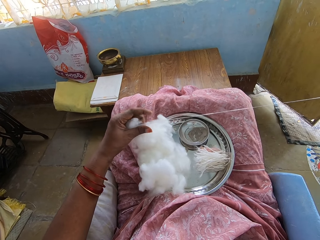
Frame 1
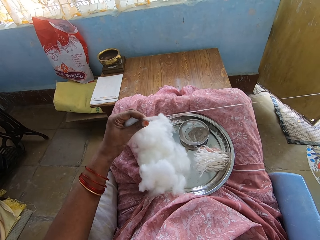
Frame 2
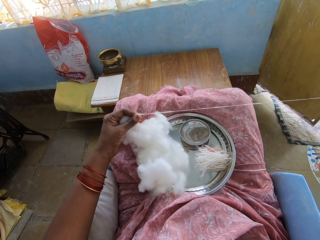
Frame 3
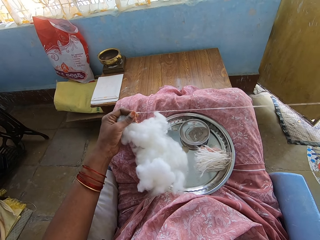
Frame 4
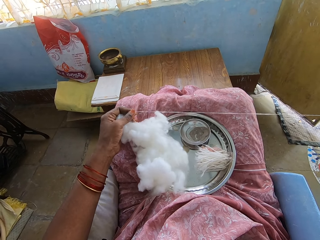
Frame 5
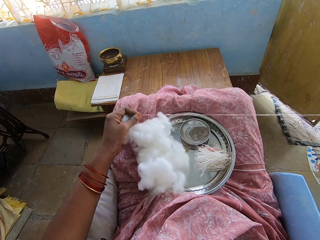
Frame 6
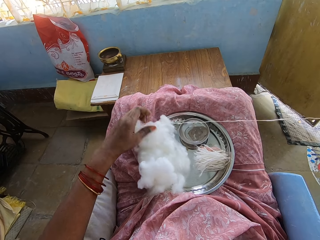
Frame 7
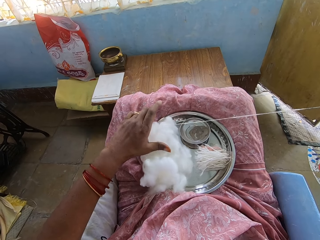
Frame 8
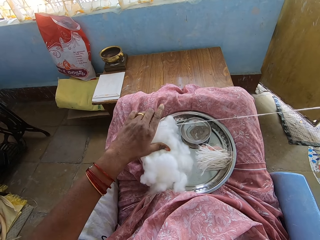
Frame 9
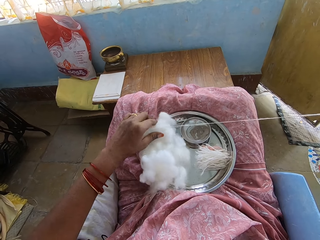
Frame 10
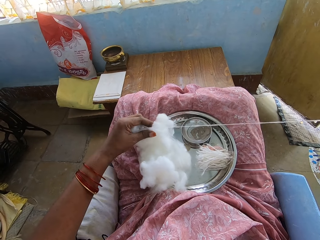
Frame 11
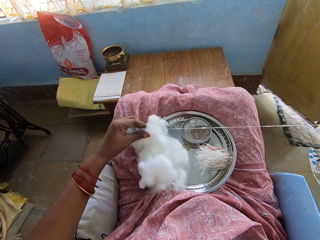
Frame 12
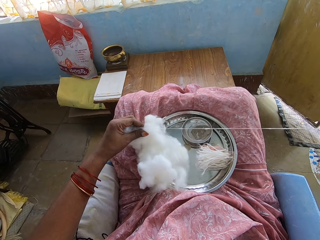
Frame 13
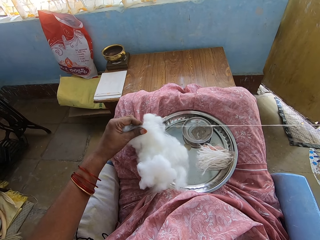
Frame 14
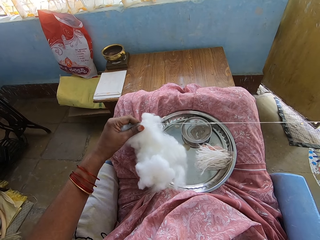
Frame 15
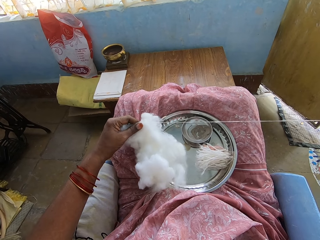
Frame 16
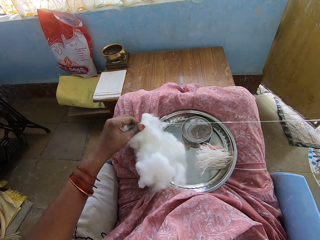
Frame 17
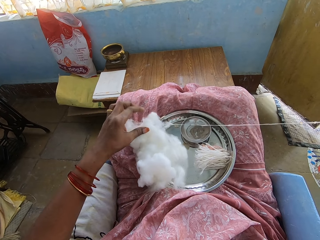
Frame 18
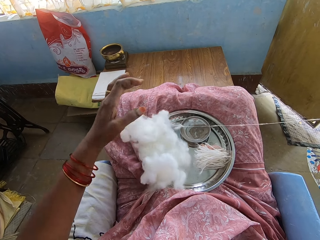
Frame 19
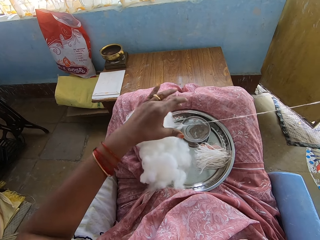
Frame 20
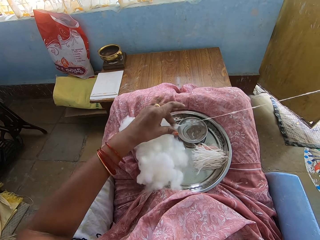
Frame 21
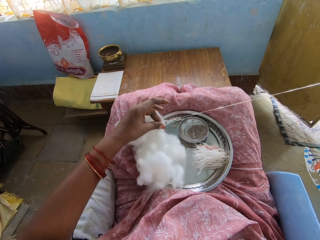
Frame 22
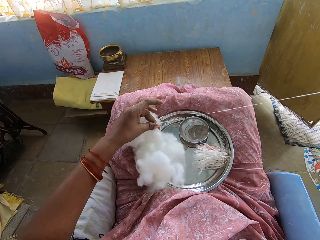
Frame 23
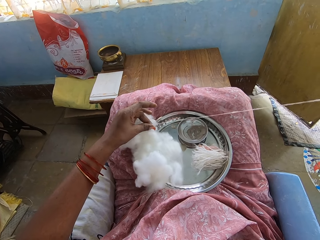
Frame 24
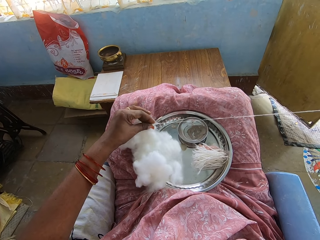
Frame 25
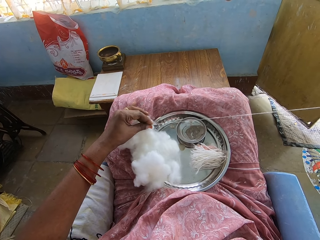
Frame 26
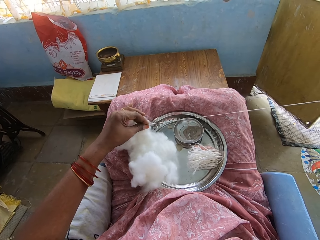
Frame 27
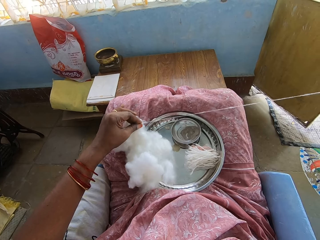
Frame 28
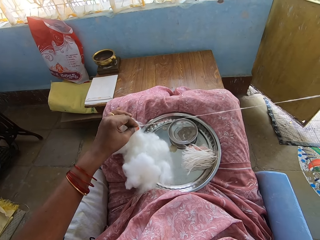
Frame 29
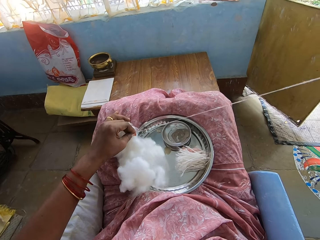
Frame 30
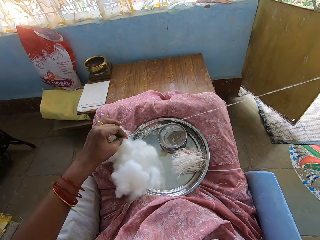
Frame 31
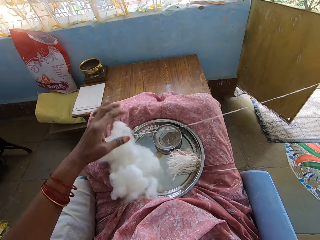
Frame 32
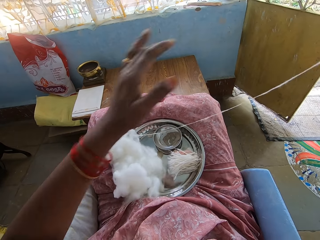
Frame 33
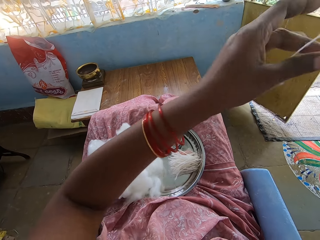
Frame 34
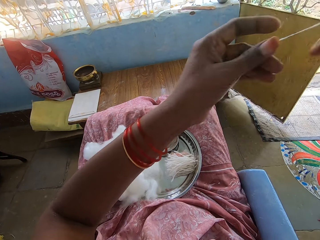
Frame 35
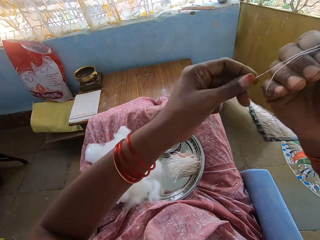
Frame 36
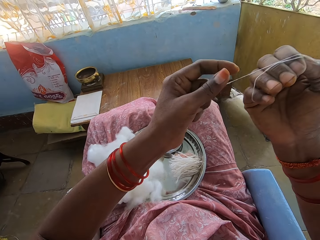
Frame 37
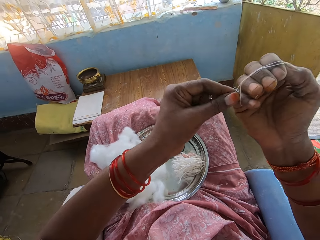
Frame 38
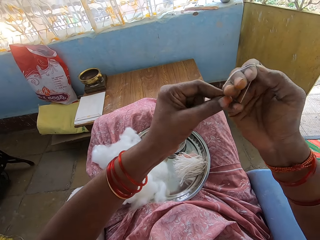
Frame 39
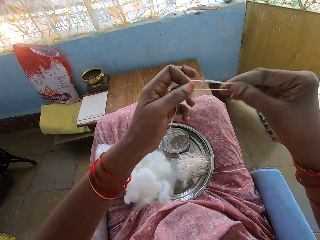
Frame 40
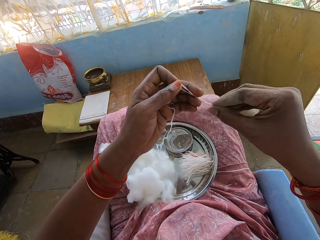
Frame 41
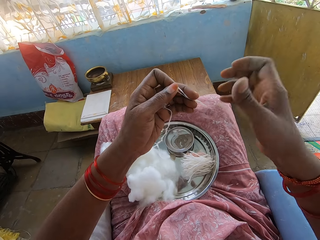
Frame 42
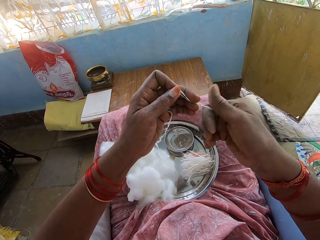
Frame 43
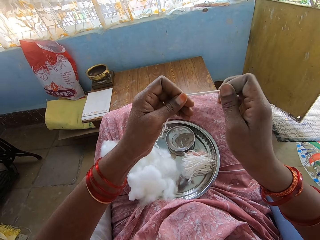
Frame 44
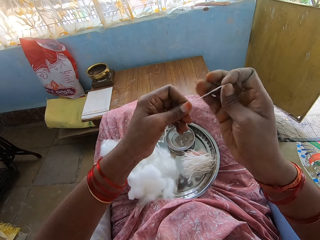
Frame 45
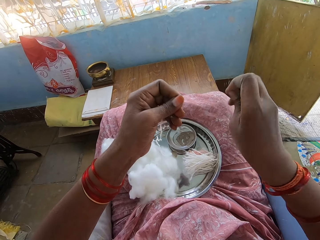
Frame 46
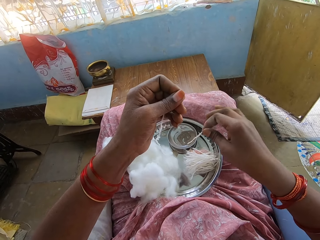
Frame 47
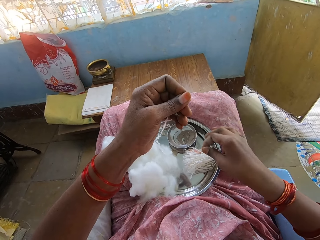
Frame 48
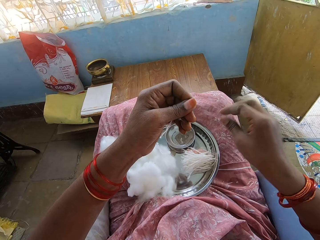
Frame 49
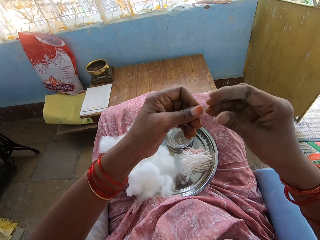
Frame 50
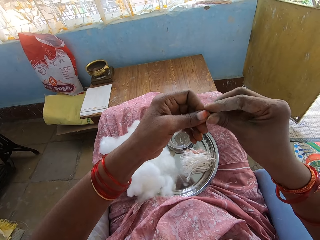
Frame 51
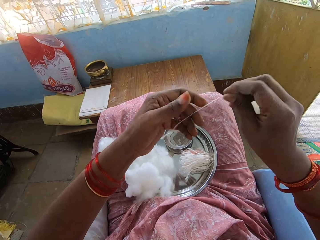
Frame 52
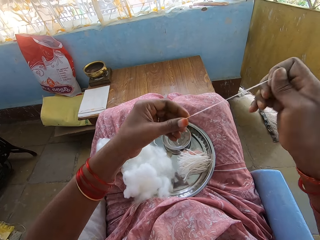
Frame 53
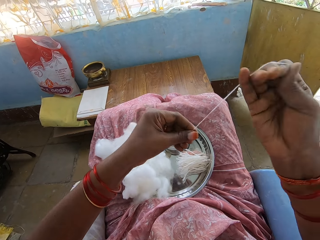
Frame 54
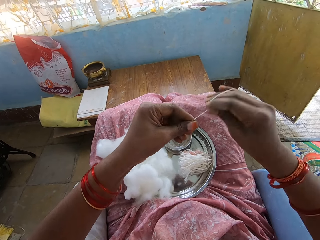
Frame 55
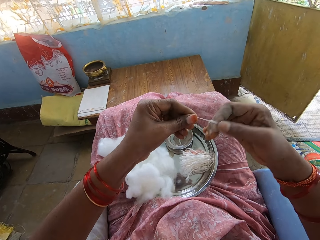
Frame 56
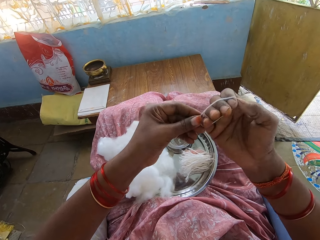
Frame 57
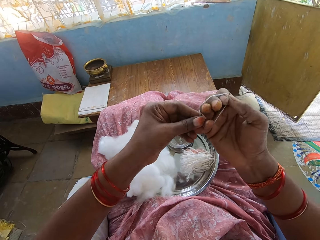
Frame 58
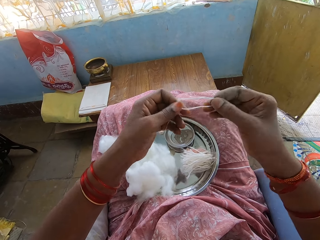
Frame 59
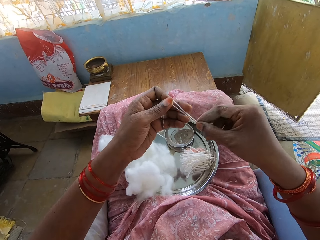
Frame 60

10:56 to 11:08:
The camera wearer touches the cotton. They roll the cotton wool on the hand, remove the rolled part from the hand, cut the cotton wool, place the cotton wool on the tray, pull the cotton wool, roll the cotton wool on the hand, and remove the rolled part from the hand.

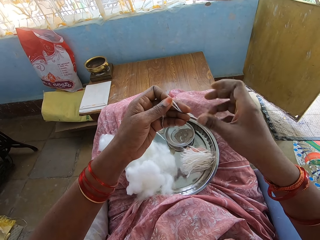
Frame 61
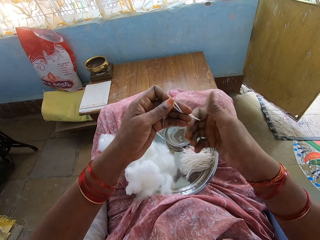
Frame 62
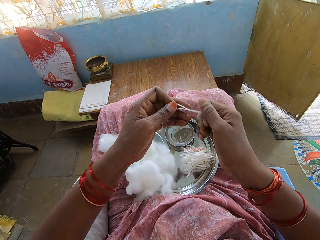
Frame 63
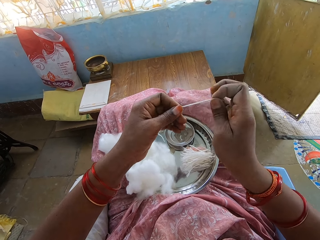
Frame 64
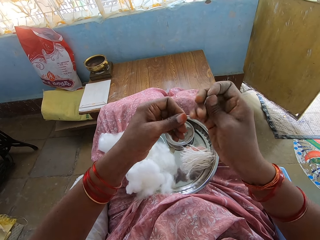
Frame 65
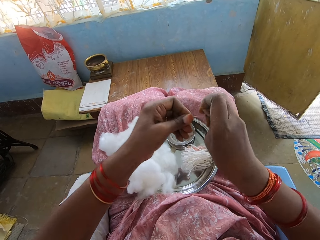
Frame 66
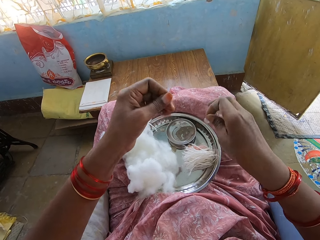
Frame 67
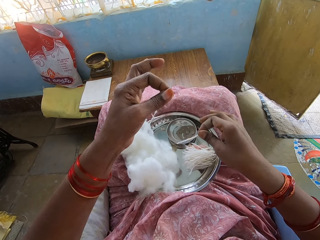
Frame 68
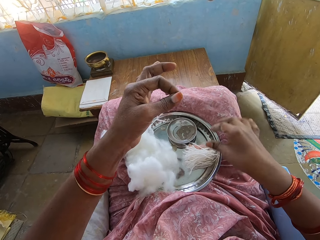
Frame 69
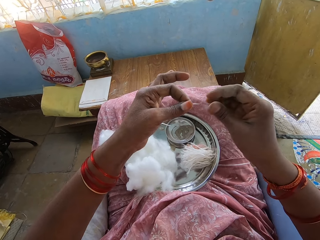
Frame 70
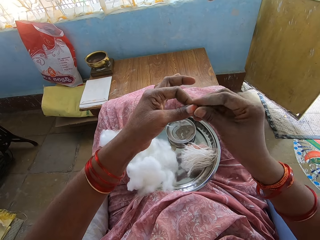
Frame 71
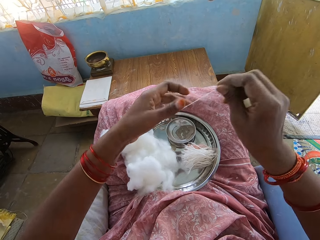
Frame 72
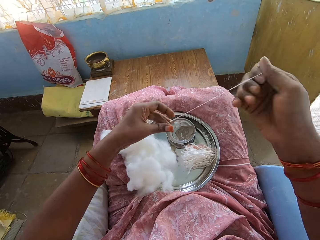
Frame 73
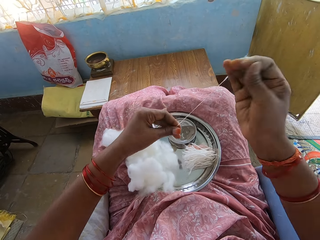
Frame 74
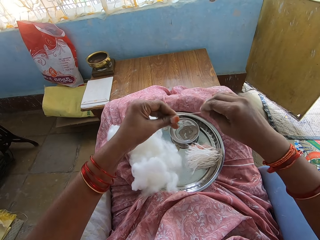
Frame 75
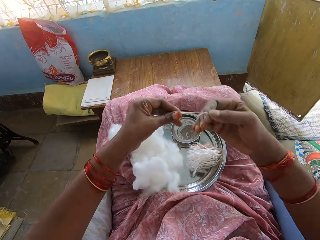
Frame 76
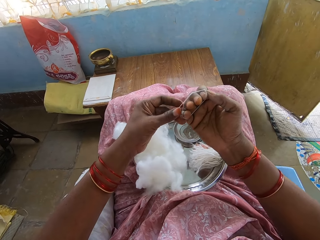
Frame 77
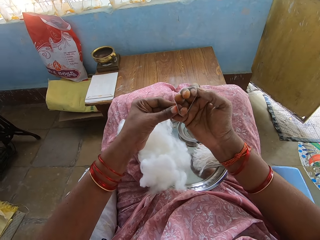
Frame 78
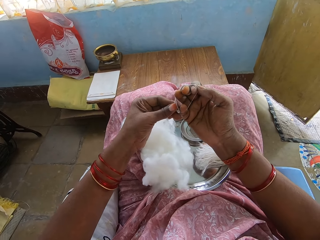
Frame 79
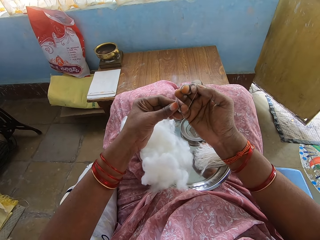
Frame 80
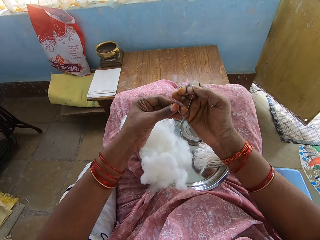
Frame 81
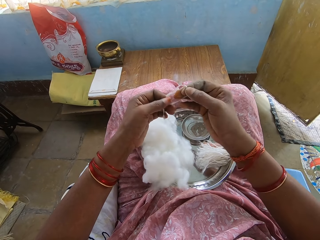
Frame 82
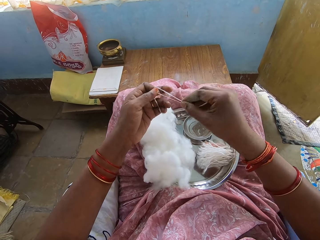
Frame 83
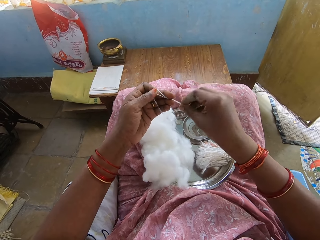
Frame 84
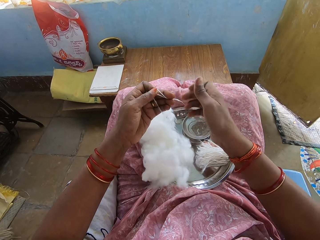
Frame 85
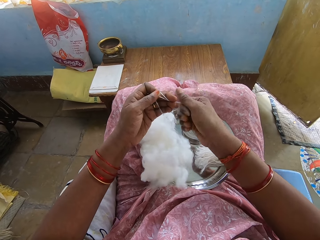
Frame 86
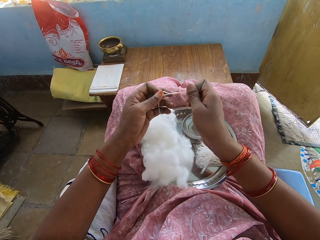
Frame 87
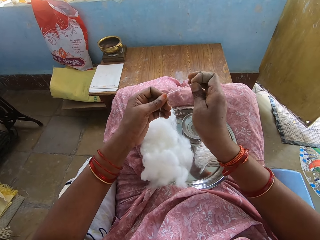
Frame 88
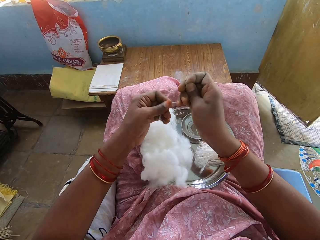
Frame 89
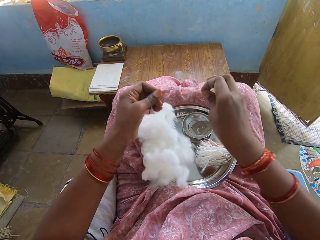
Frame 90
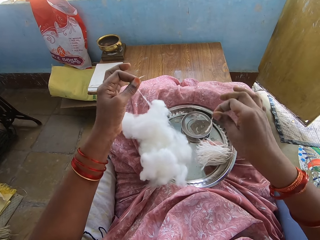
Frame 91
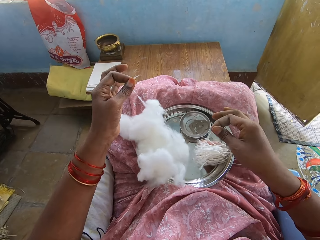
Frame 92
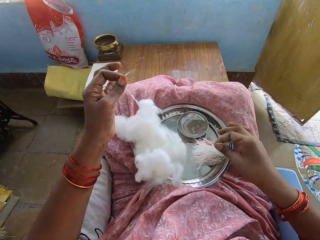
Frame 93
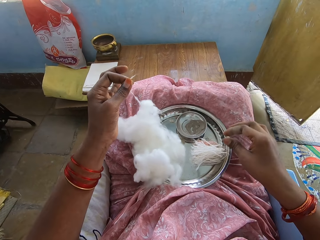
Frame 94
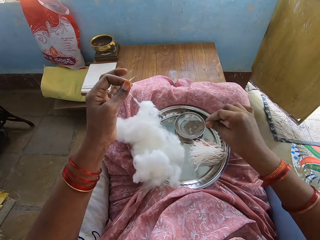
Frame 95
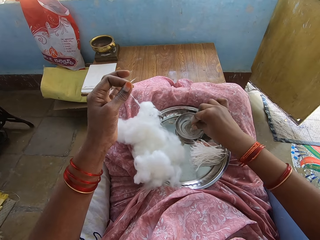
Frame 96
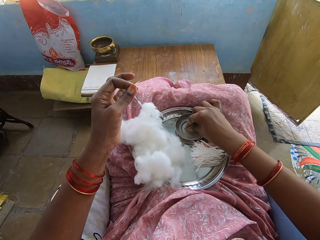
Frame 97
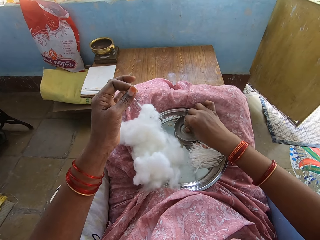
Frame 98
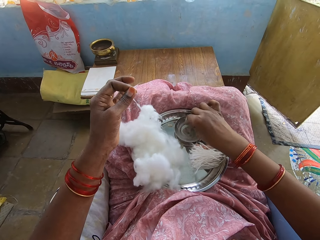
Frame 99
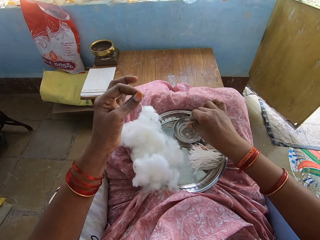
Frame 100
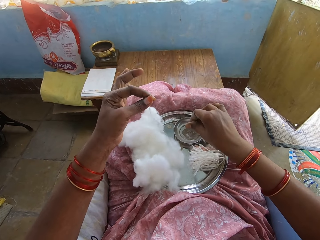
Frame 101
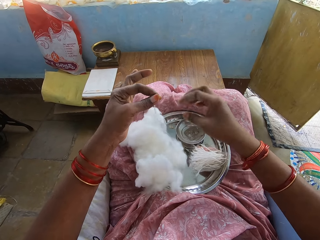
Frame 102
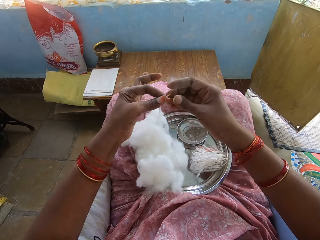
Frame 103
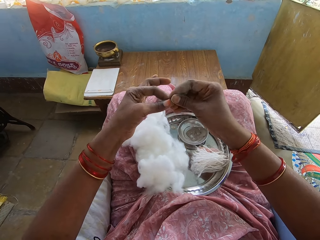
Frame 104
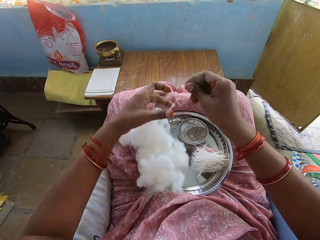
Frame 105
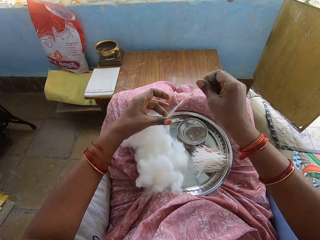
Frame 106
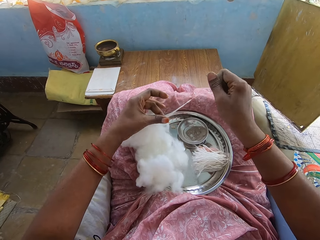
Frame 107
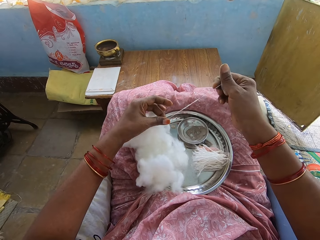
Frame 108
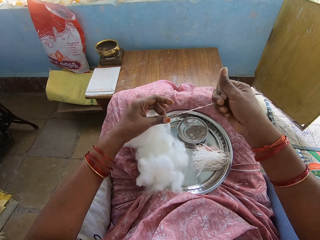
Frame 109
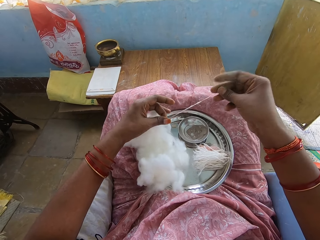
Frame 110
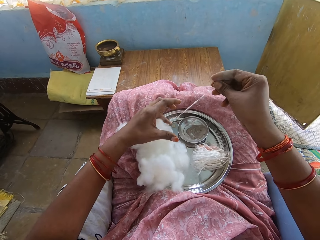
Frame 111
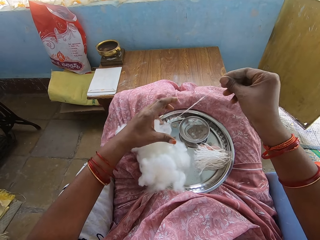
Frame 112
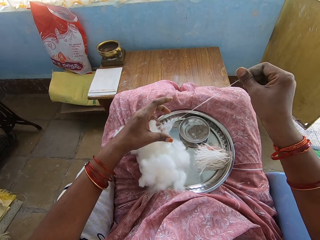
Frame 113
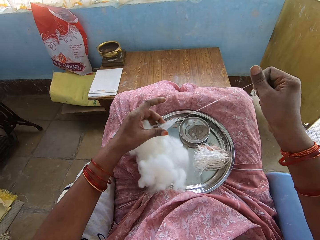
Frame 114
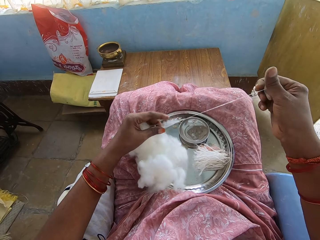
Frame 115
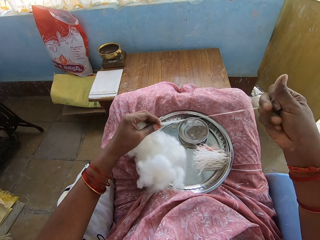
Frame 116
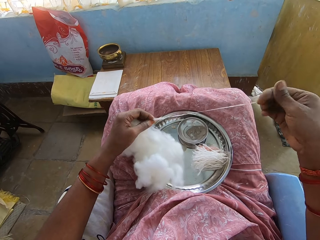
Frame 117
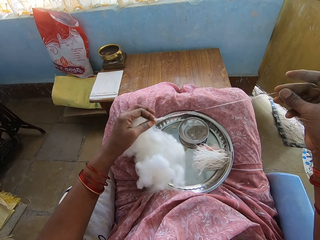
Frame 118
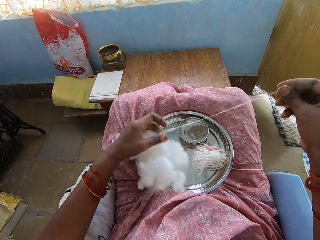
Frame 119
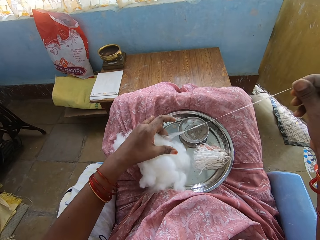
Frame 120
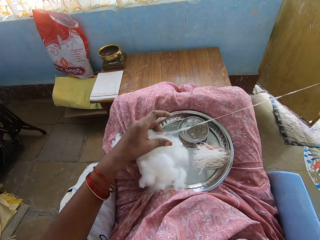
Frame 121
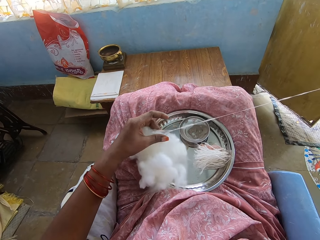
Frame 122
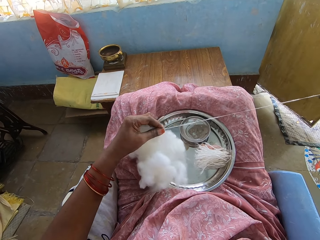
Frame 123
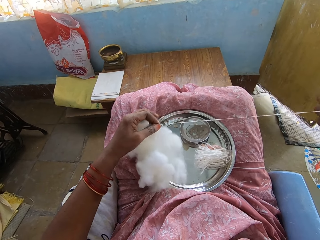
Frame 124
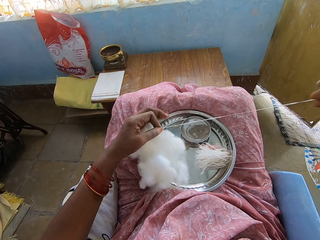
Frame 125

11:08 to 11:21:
The camera wearer cuts the cotton wool, places the cotton wool on the tray, rolls the cotton wool on the hand, removes the rolled part from the hand, cuts the cotton wool, and places the cotton wool on the tray. They pick powder from the bowl. They pull the cotton into a thin layer.
